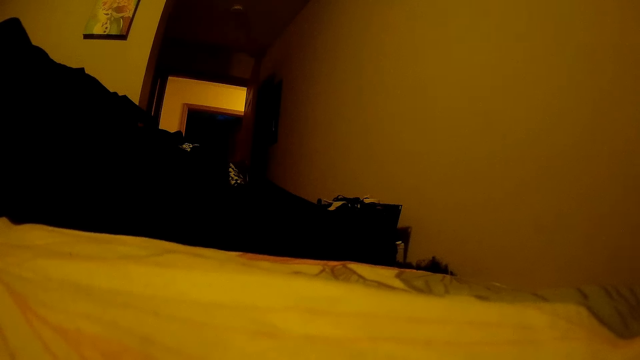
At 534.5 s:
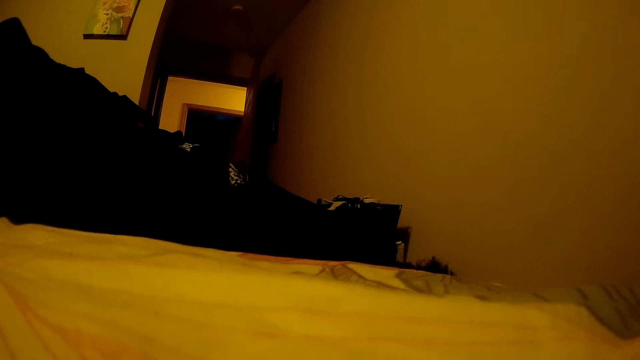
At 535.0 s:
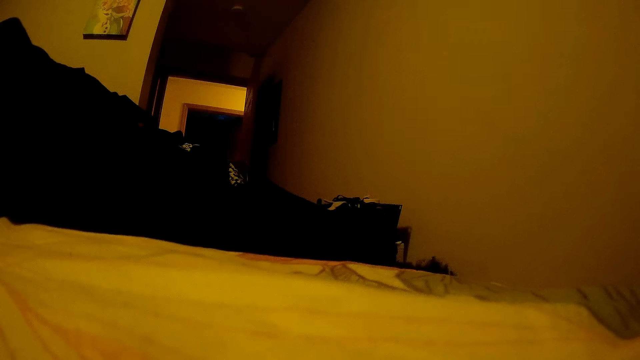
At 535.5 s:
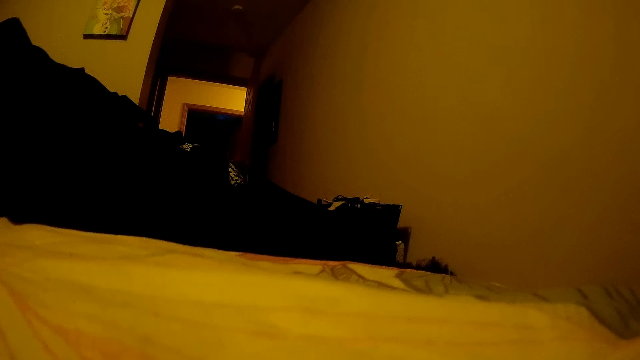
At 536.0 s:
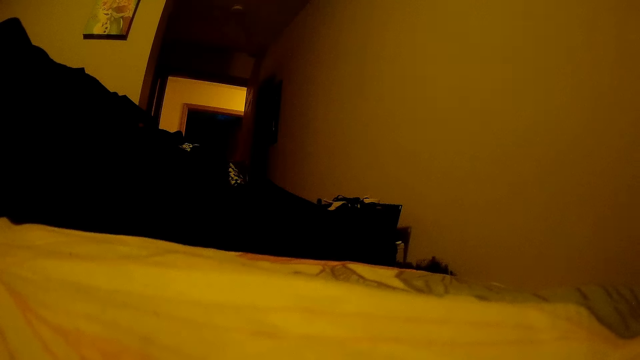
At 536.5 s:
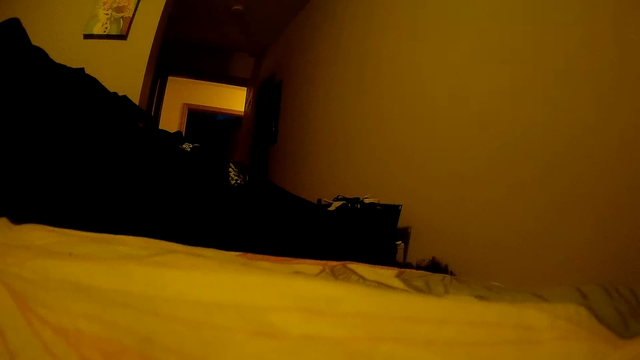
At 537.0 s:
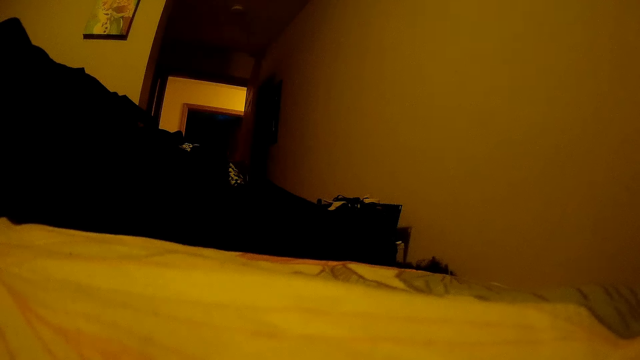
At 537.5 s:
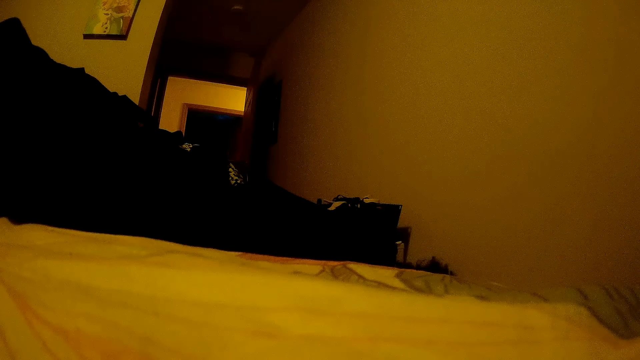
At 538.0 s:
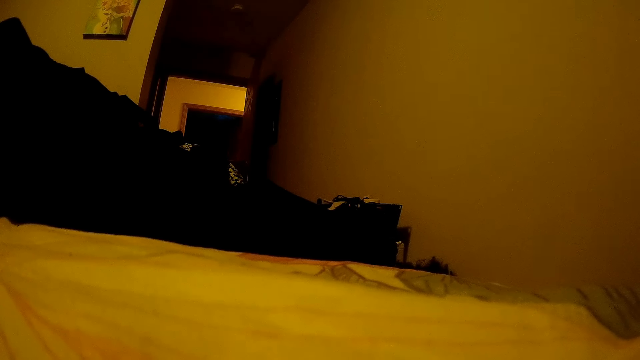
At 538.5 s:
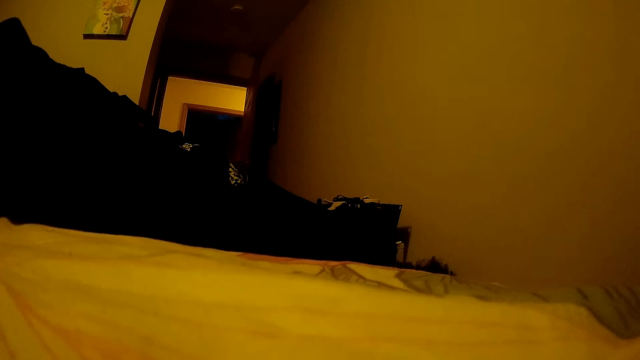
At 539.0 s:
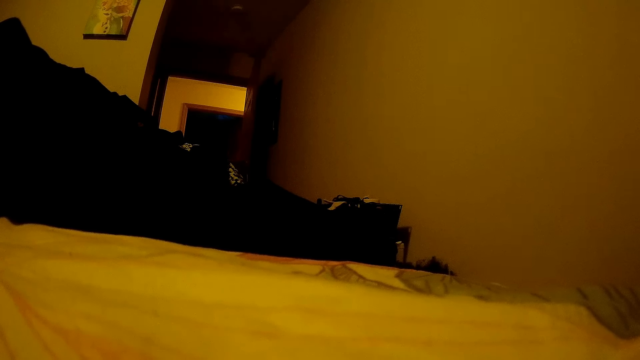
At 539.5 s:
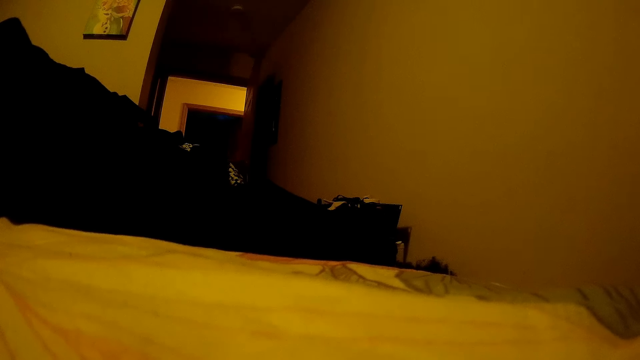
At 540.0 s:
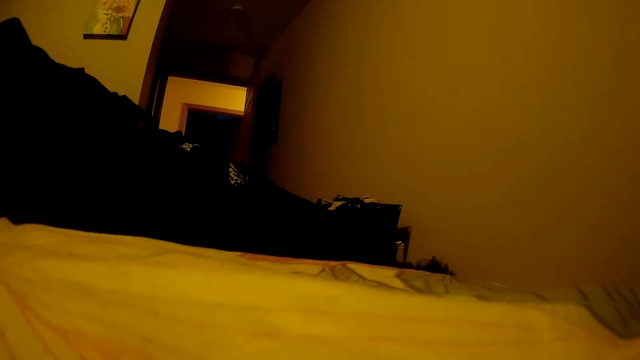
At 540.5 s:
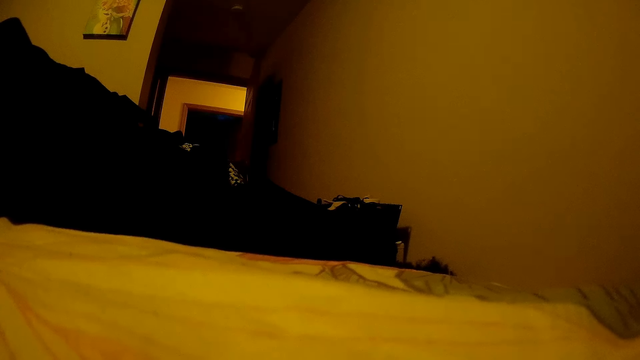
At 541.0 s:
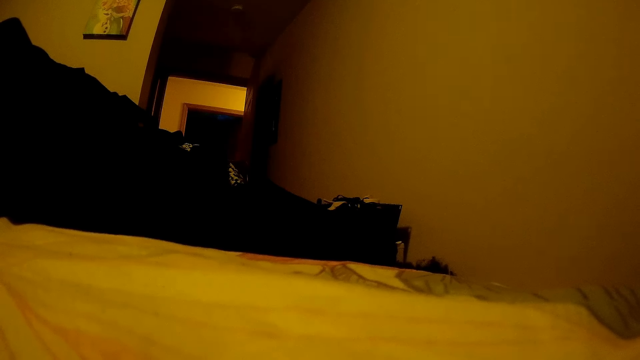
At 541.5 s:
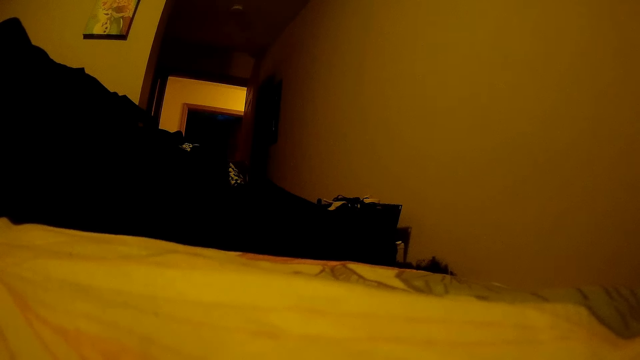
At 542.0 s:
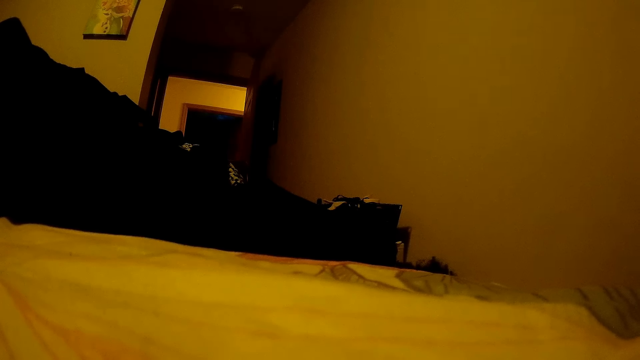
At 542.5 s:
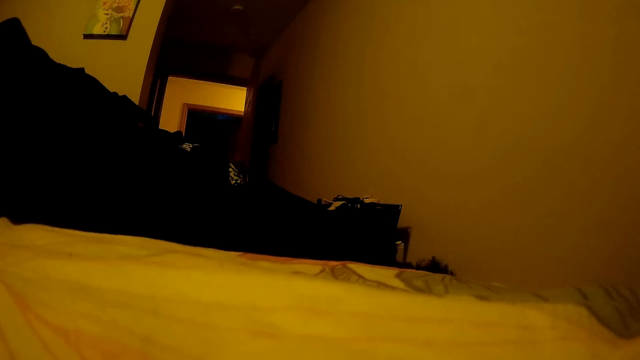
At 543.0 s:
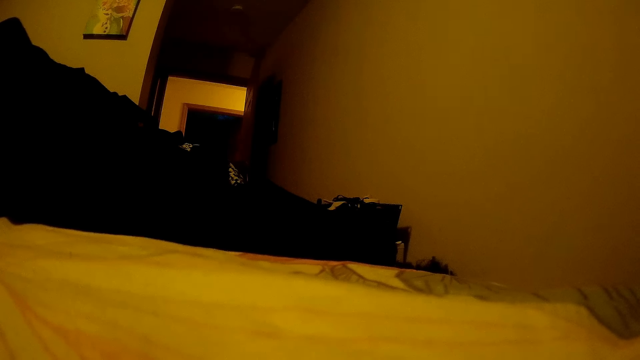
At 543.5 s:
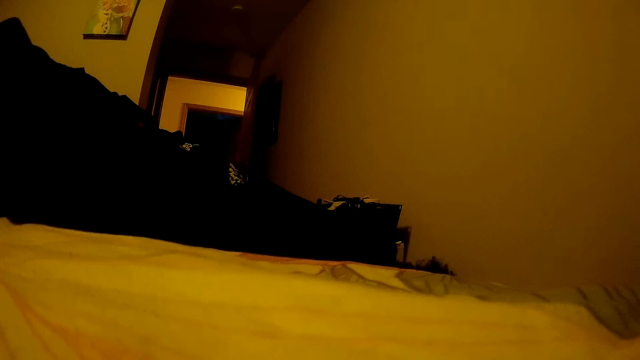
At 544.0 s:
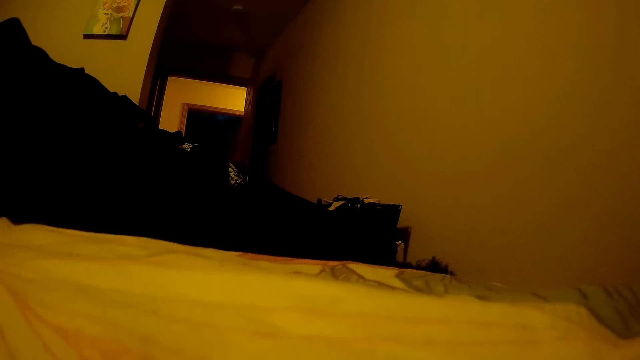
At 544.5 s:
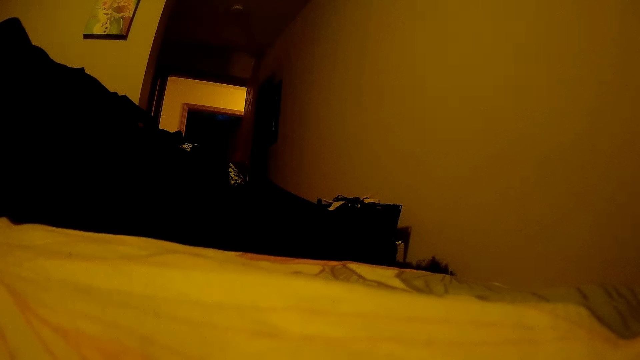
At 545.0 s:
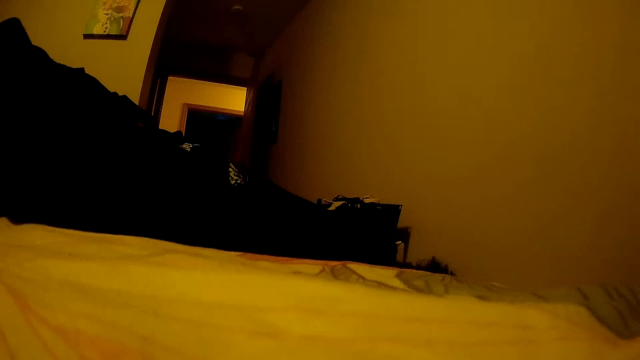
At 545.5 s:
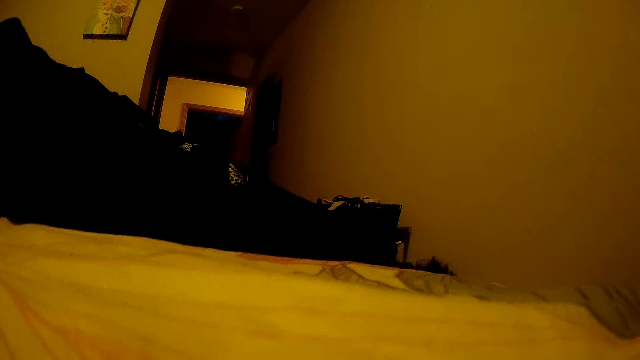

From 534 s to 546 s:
A child talks with a lady. The child stops talking with the lady. The child talks with the lady. The child stops talking with the lady.

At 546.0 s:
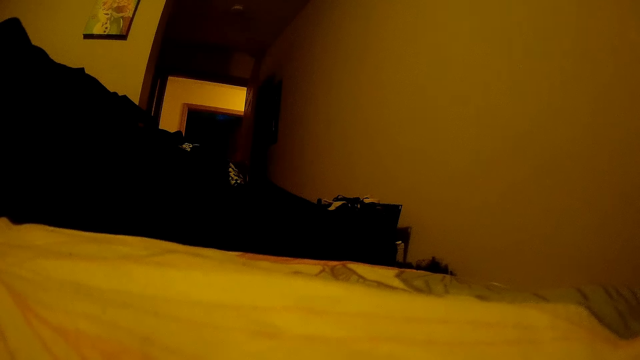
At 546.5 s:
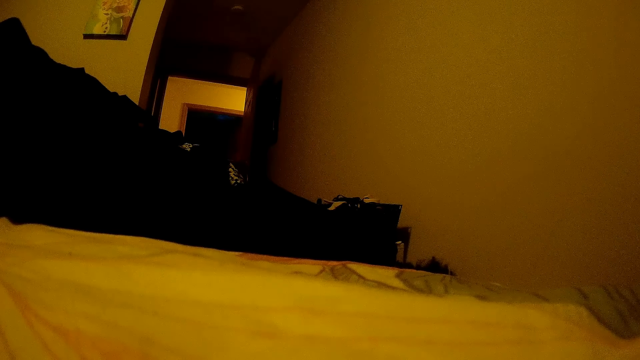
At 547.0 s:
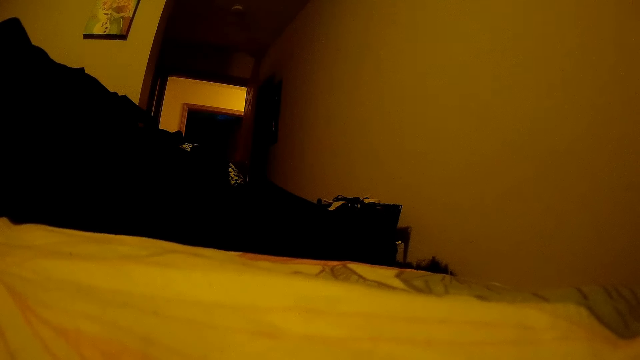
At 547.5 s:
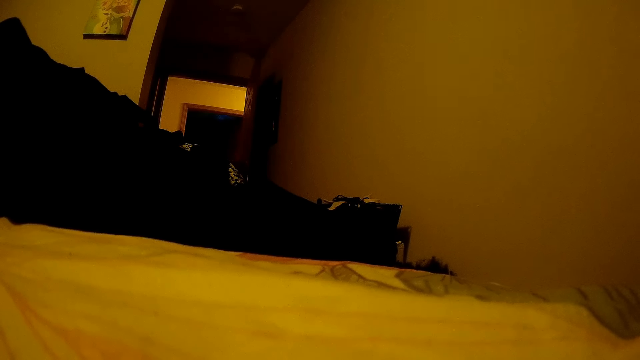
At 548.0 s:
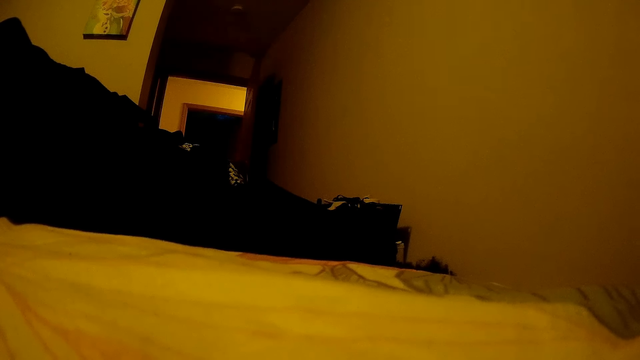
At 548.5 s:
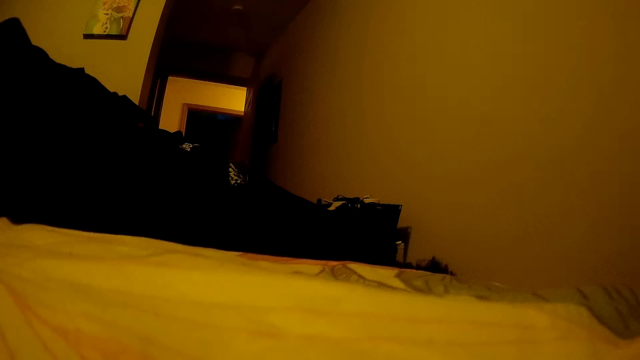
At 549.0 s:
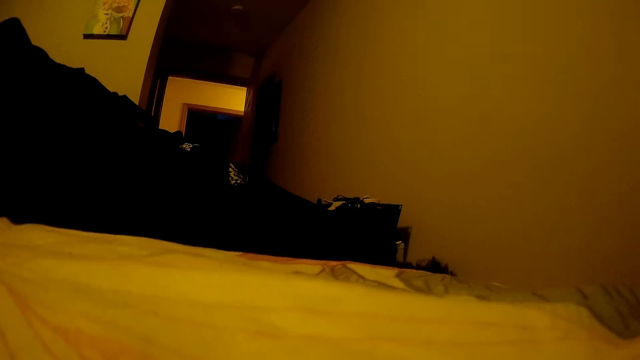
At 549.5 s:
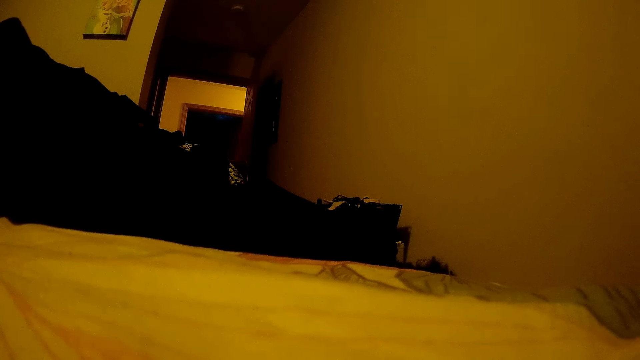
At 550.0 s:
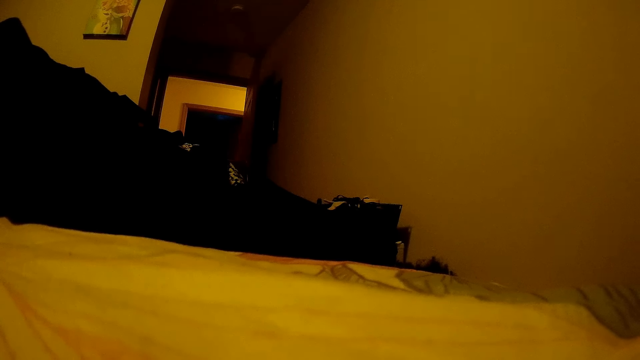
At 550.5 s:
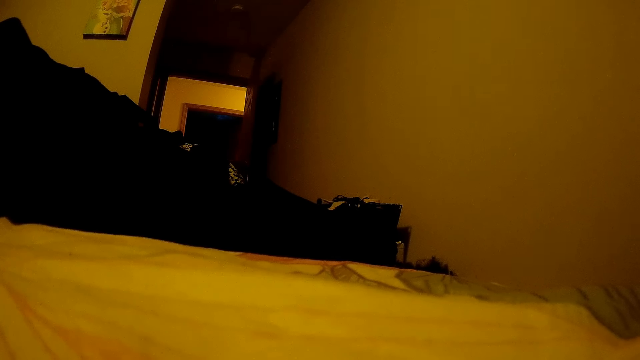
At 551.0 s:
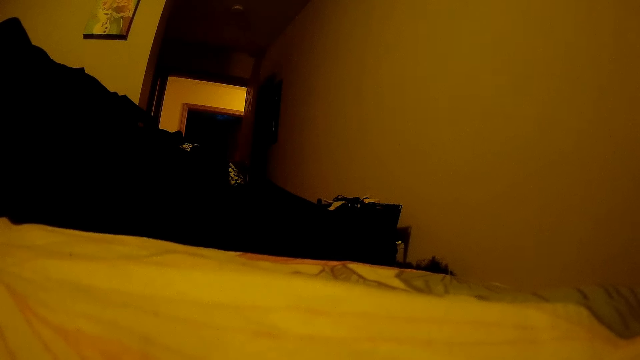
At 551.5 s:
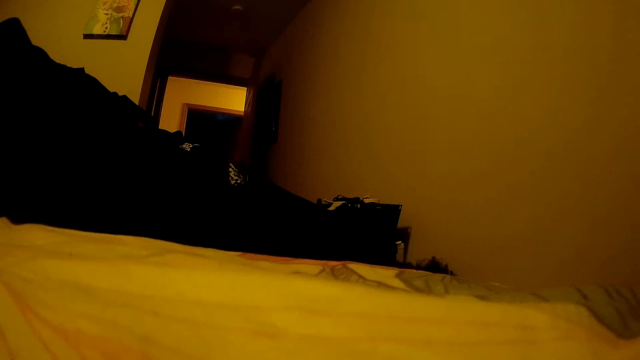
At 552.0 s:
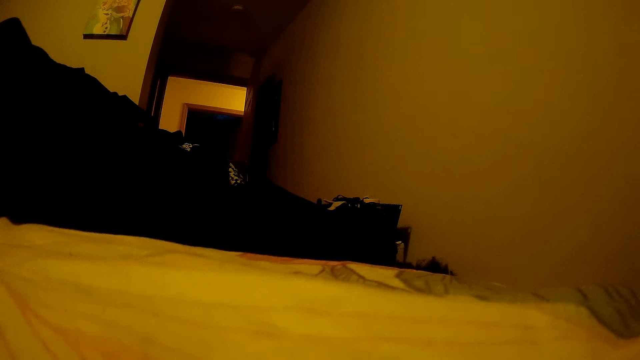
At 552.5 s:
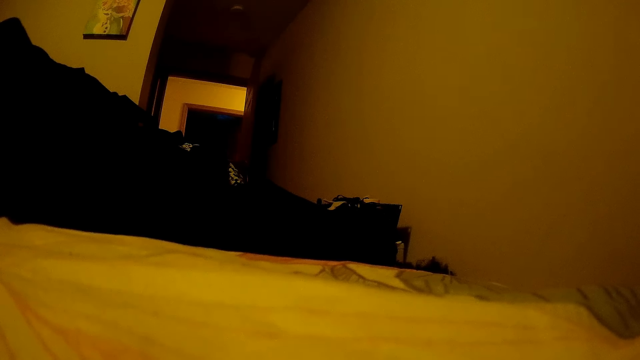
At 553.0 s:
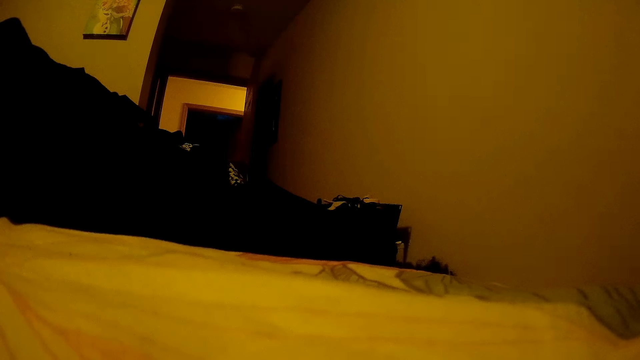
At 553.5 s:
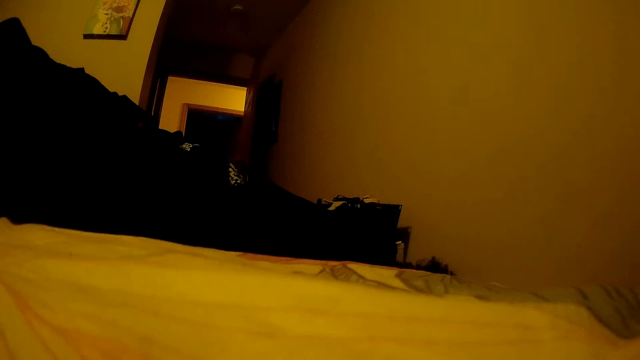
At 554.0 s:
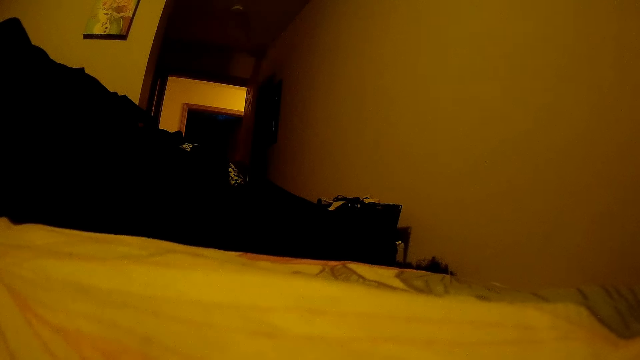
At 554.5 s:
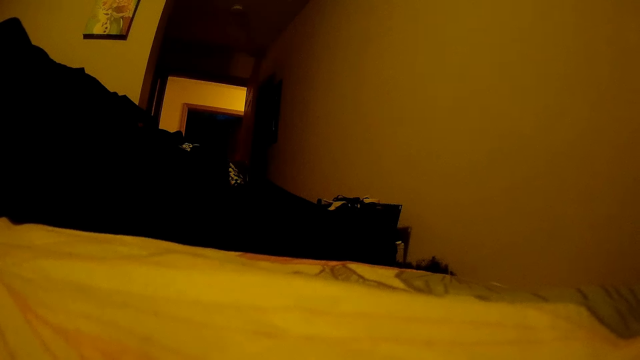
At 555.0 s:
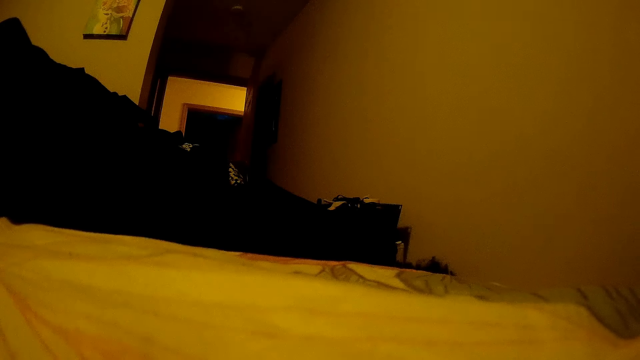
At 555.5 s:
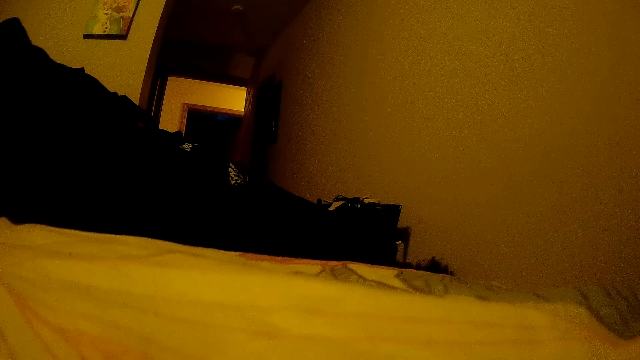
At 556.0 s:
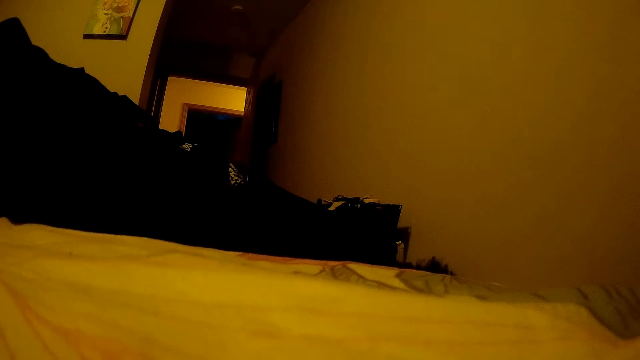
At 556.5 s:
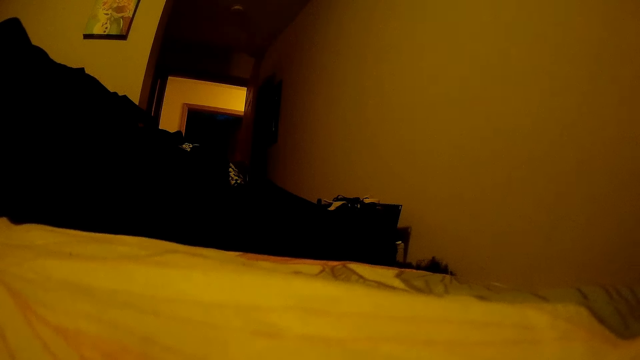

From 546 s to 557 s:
A child talks with a lady.
